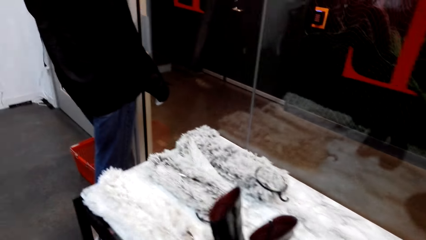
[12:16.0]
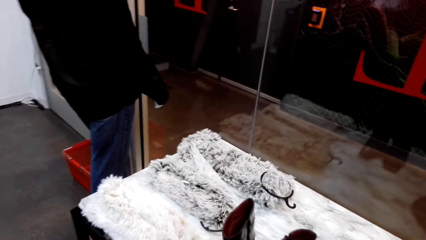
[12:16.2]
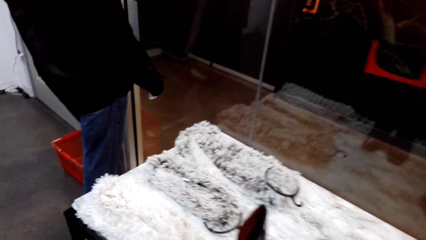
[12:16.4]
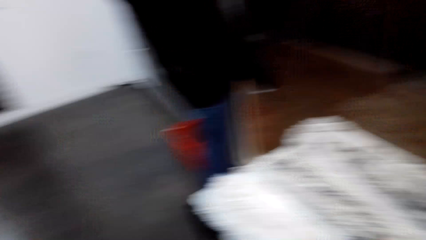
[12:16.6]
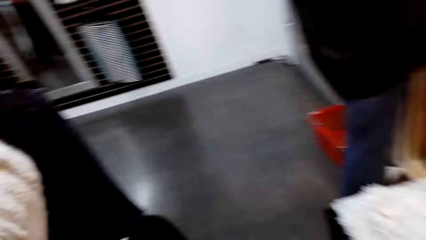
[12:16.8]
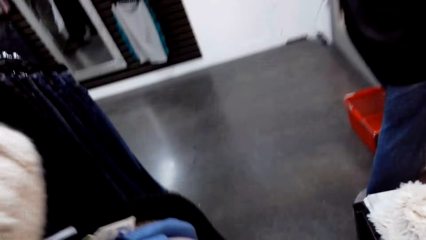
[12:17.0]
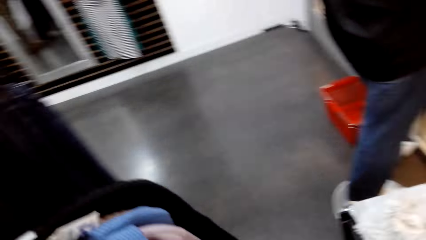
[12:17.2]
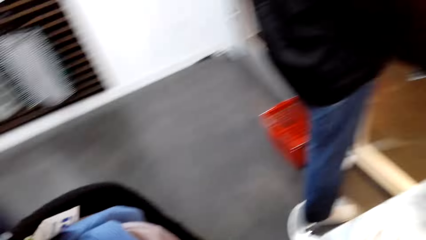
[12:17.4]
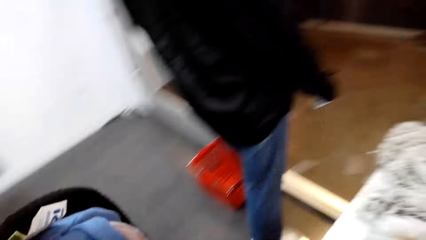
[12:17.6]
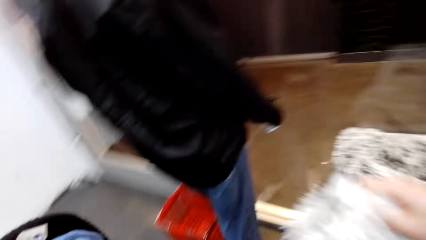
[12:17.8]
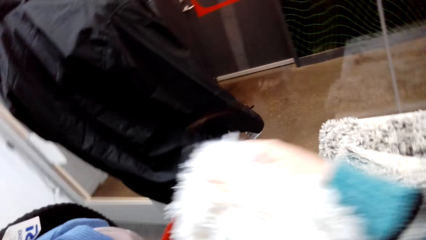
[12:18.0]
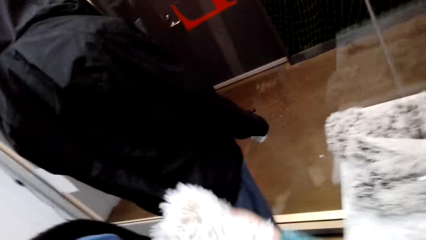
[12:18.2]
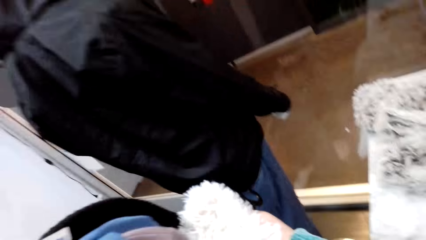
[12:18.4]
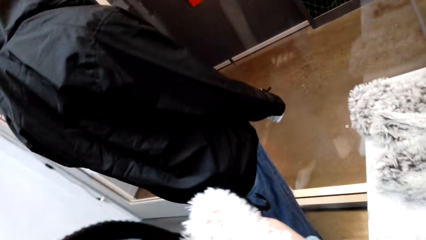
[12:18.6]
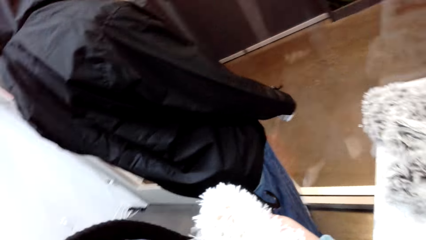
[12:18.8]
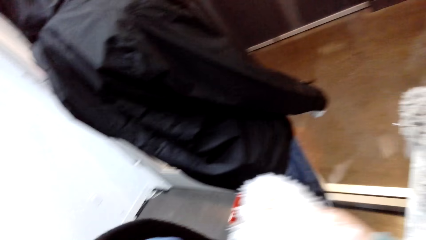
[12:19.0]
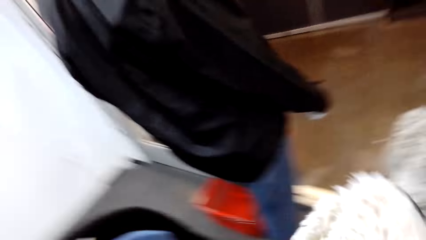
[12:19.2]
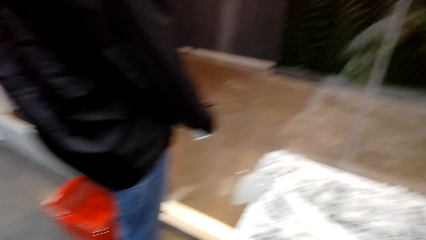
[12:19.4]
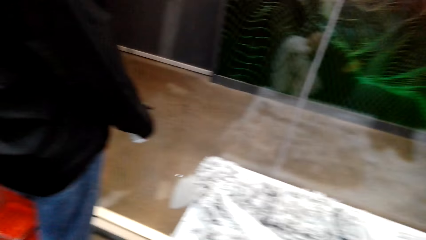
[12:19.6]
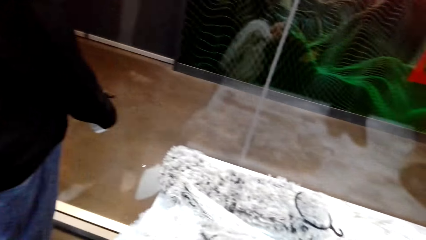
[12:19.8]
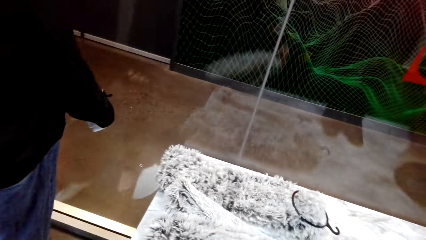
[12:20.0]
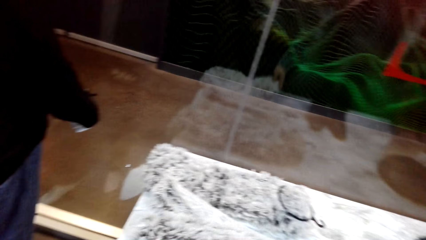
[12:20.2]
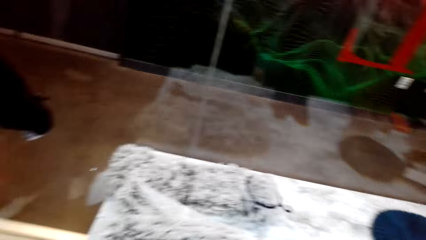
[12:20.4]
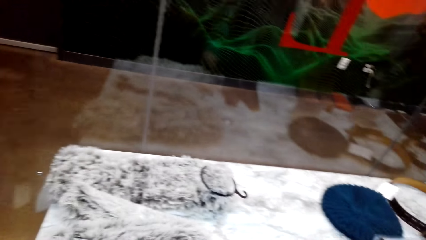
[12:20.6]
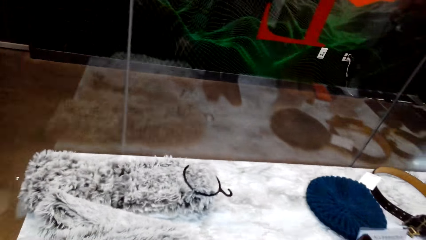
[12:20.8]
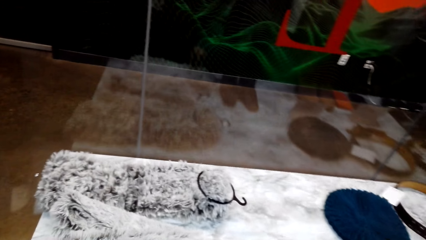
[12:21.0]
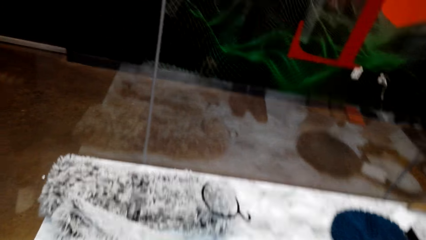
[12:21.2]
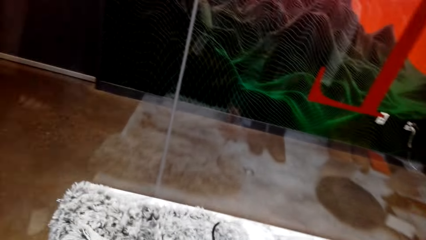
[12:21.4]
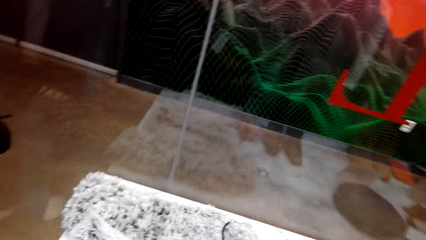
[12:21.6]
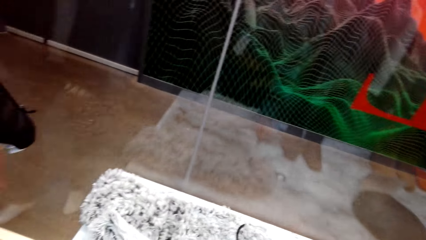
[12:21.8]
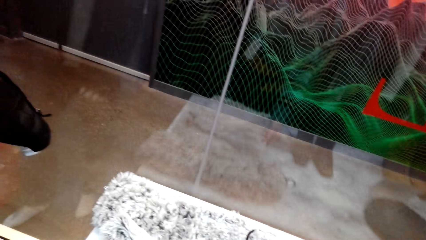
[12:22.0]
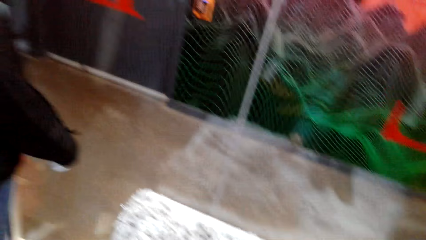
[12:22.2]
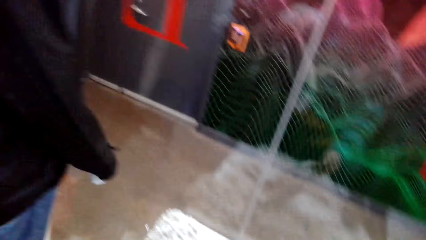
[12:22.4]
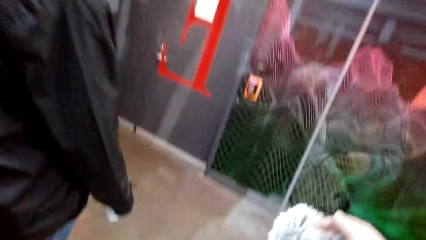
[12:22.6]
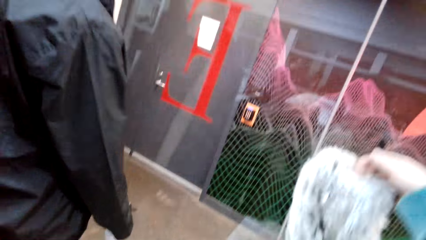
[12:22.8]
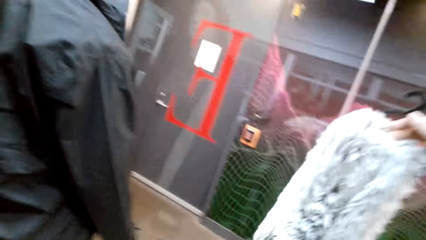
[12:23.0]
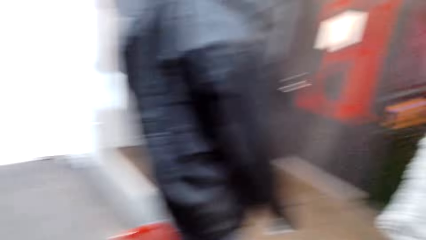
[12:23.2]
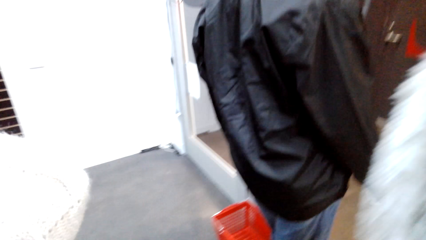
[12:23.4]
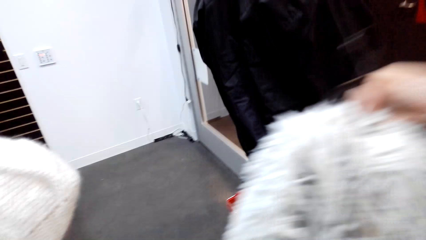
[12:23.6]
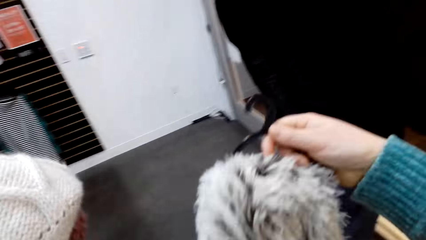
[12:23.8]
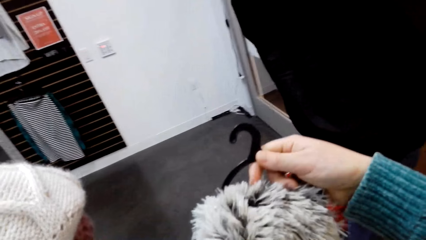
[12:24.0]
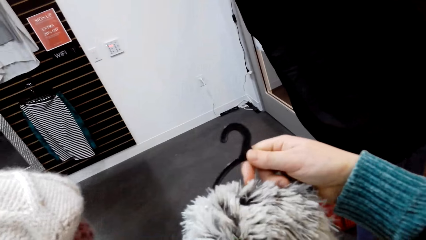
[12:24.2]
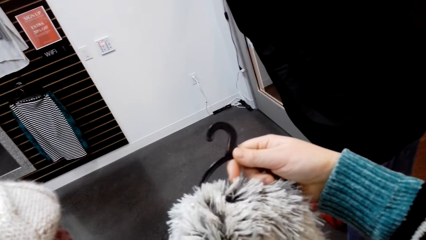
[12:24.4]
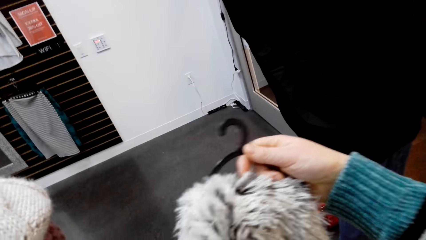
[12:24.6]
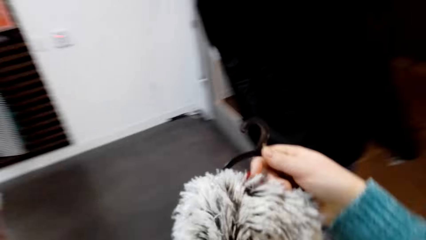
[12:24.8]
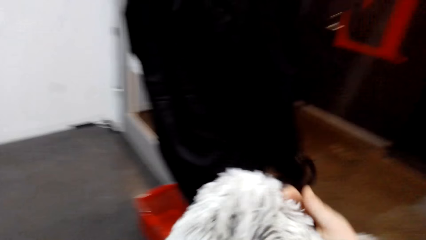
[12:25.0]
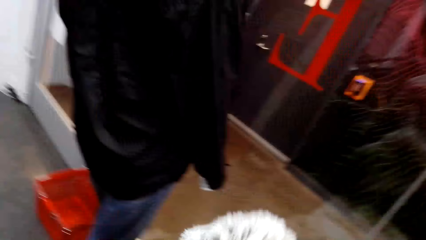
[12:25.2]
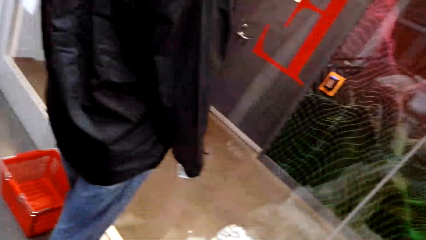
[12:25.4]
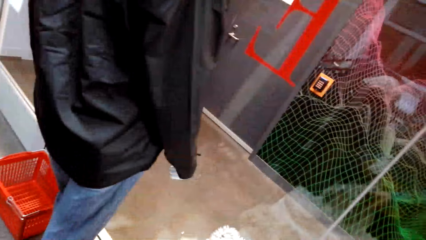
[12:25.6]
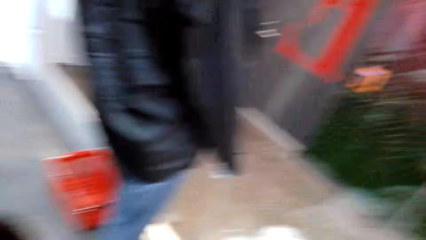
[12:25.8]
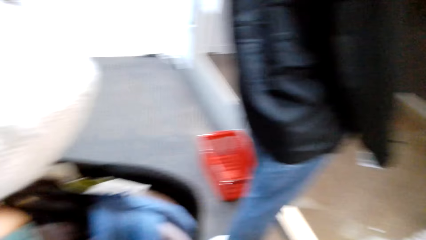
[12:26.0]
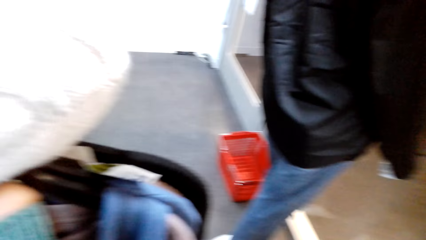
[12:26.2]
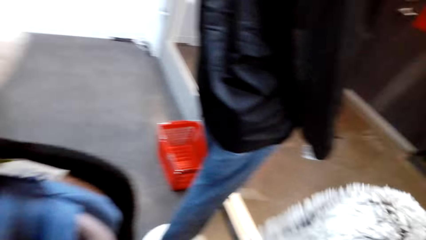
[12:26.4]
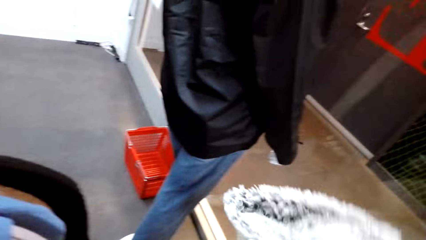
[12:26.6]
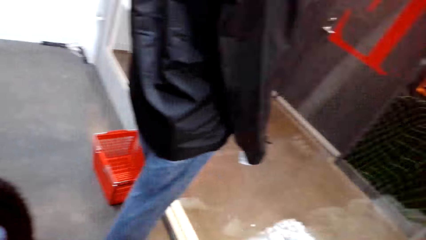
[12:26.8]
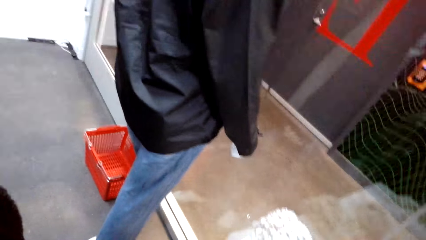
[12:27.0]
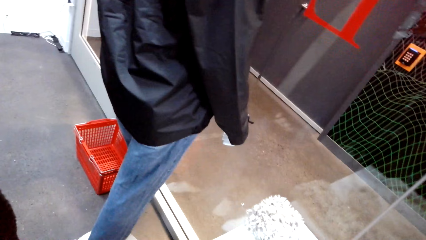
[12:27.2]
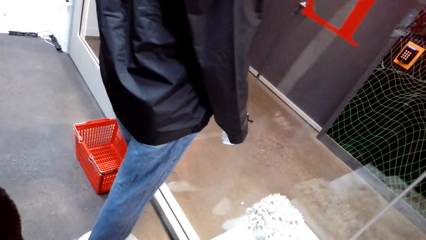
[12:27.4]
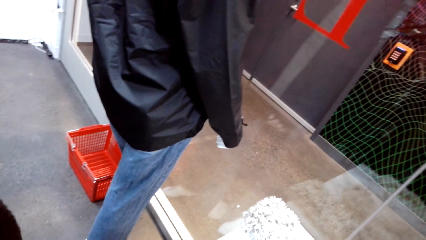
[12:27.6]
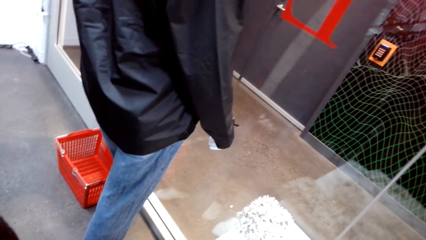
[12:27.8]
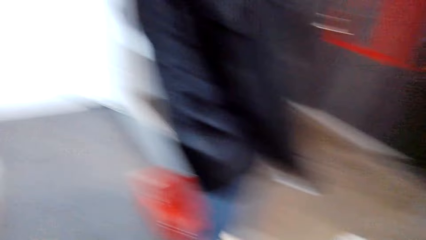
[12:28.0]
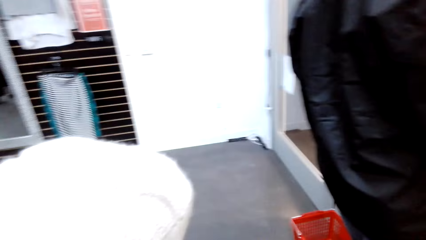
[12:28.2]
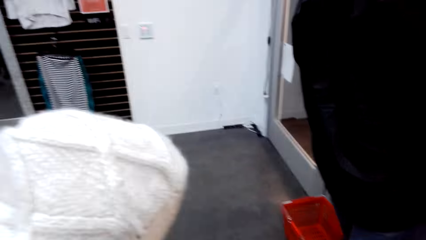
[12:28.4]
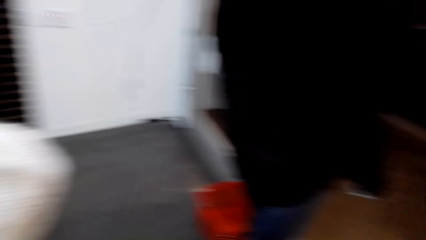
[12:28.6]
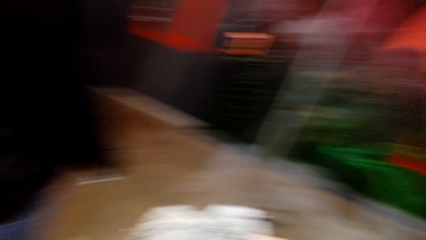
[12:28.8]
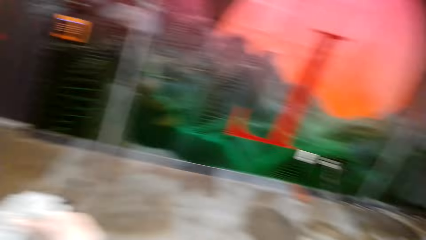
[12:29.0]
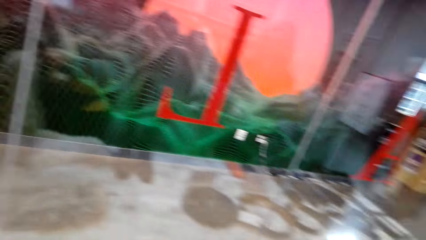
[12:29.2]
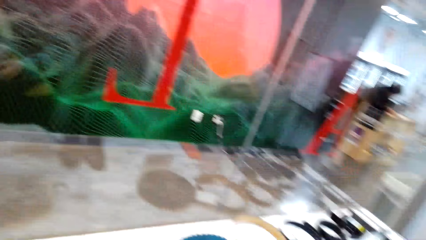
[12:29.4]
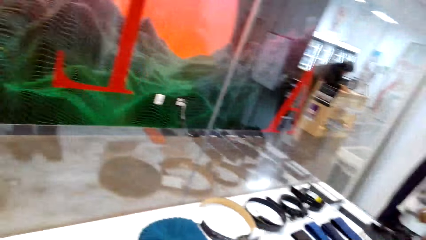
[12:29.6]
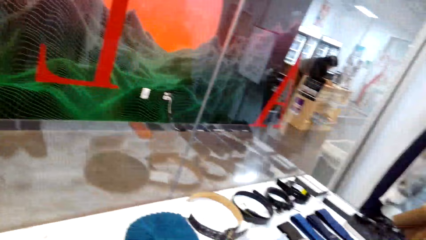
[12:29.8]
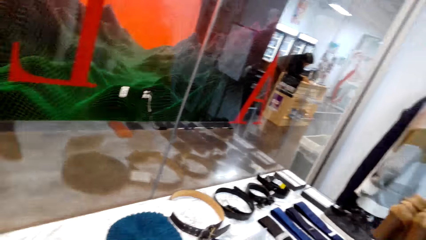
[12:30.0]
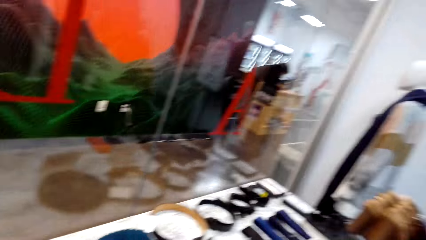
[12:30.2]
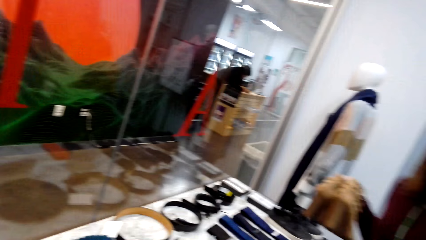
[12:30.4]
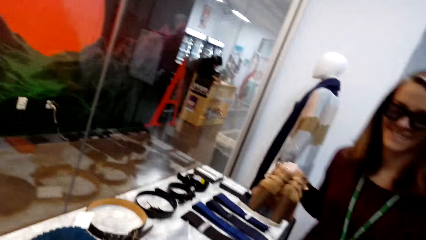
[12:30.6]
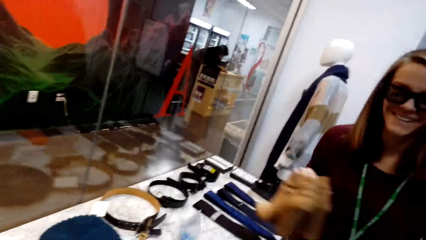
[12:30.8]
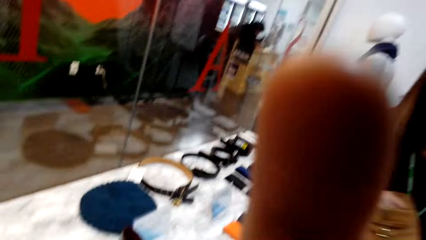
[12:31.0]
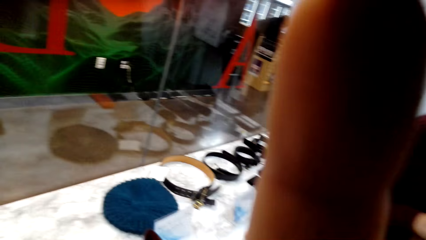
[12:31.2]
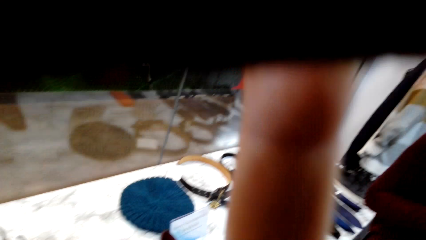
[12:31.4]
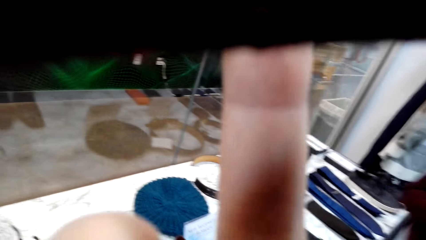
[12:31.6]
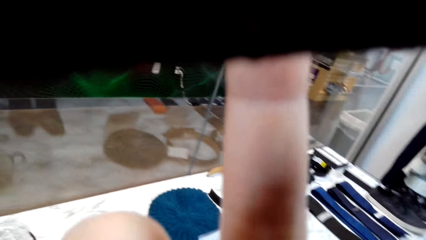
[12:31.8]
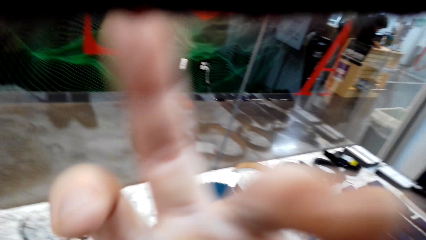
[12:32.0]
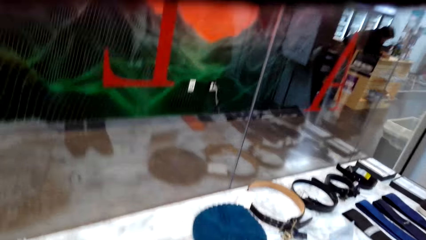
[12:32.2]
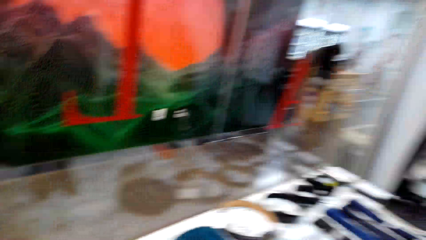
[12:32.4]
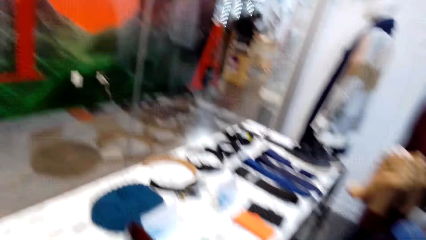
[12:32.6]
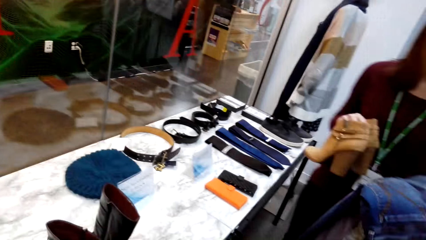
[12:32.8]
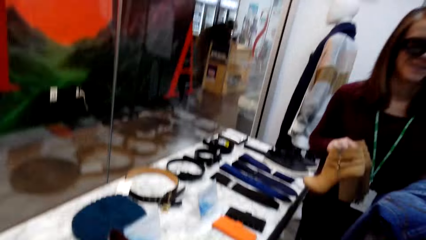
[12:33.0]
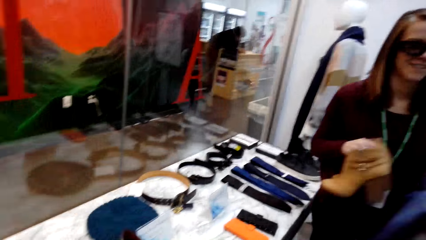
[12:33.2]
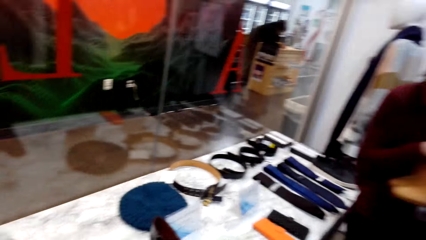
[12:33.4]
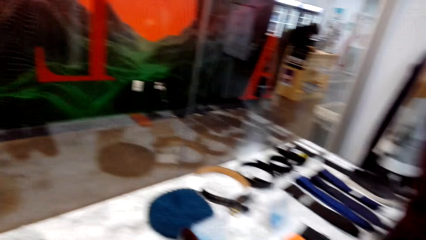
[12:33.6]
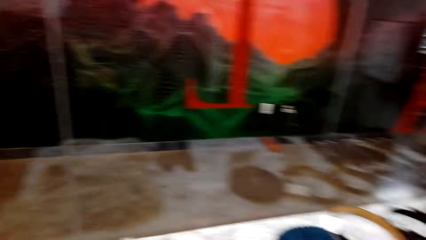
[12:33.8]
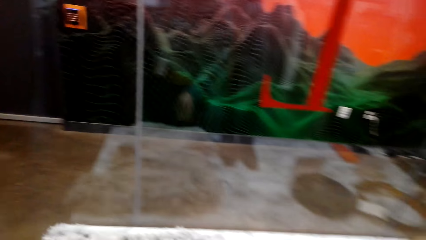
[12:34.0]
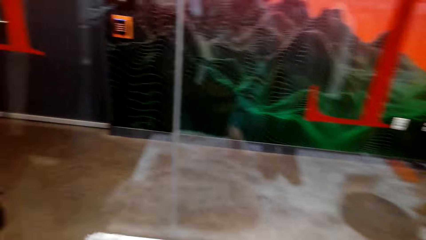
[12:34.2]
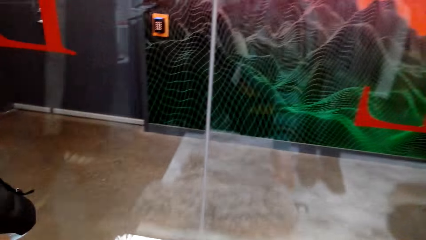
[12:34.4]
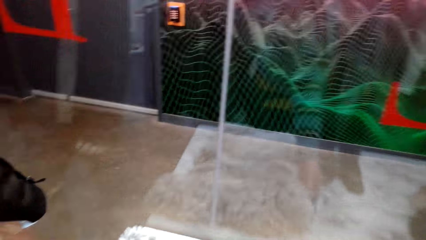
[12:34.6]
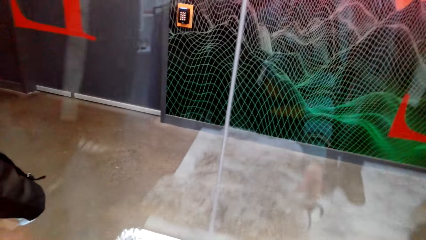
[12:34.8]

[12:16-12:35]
The camera wearer walks around the store. They pick the scarf from the table. They put the scarf on the table. They pick the scarf from the table. They check the scarf. They put the scarf on the table. They look around the store. A woman talks to the camera wearer. The camera wearer touches the camera. They fix the camera.
